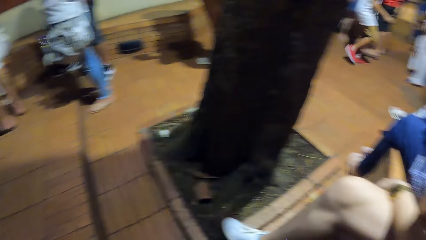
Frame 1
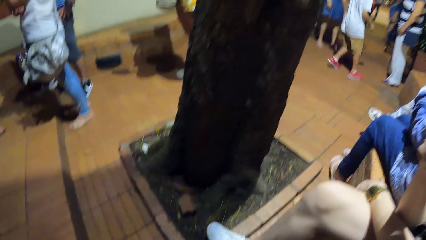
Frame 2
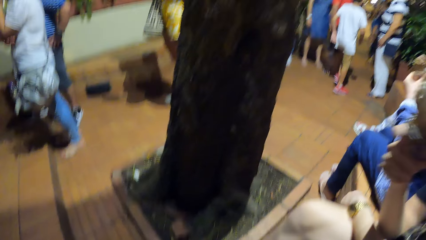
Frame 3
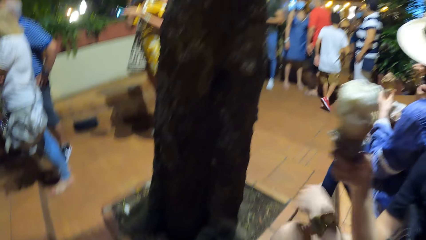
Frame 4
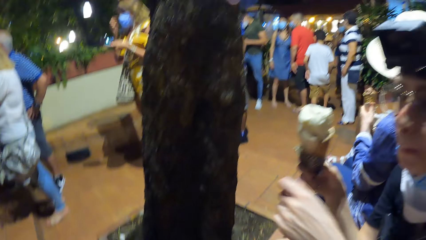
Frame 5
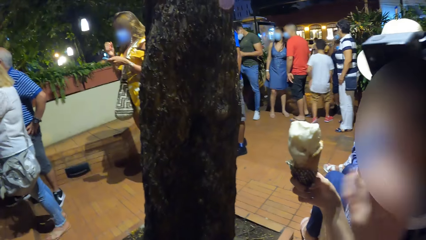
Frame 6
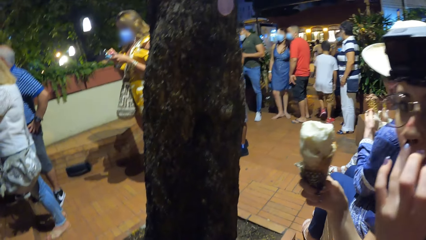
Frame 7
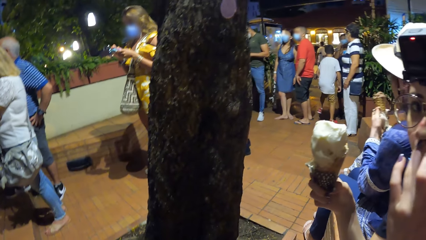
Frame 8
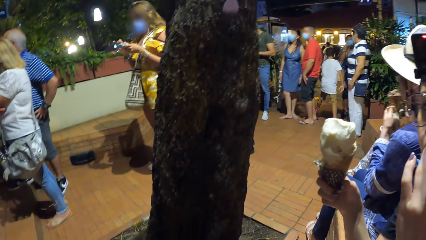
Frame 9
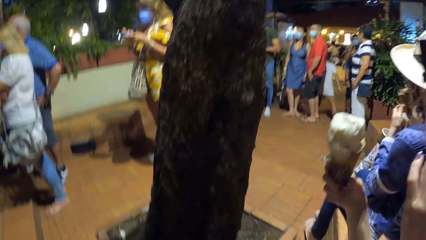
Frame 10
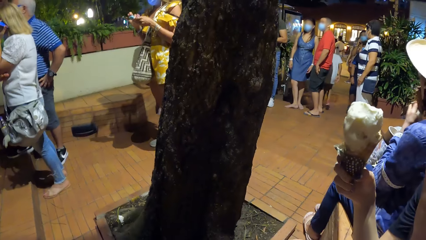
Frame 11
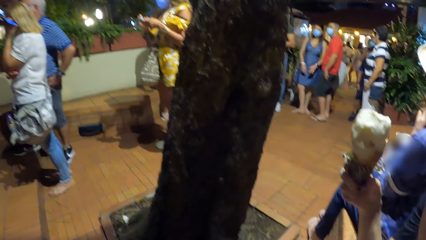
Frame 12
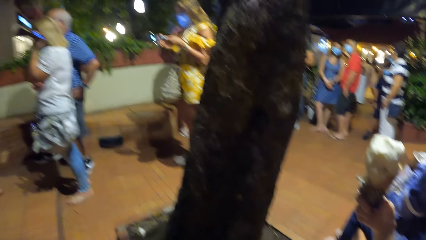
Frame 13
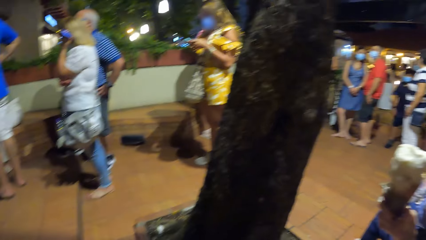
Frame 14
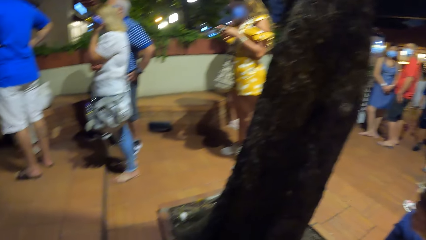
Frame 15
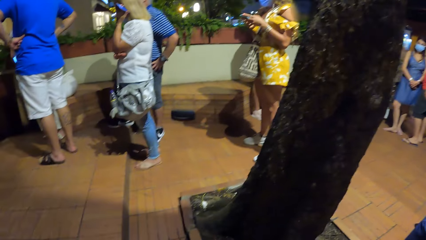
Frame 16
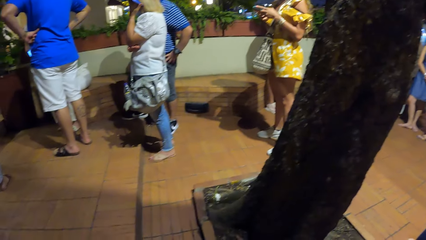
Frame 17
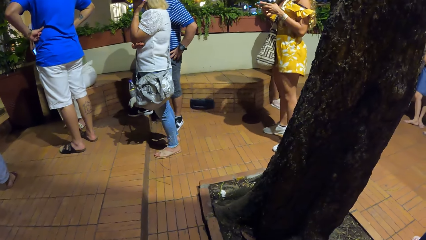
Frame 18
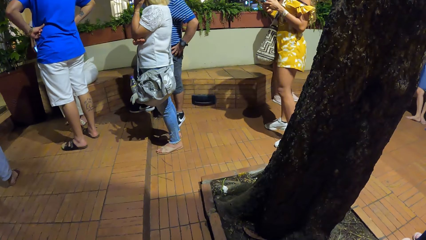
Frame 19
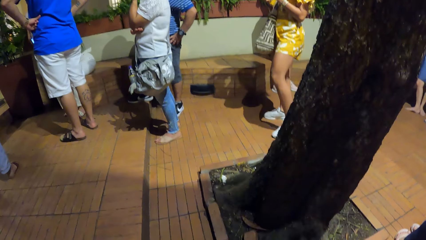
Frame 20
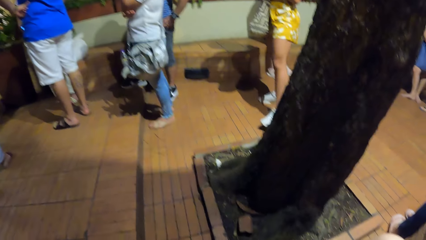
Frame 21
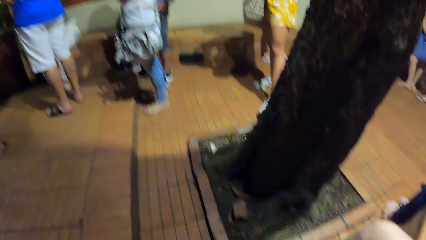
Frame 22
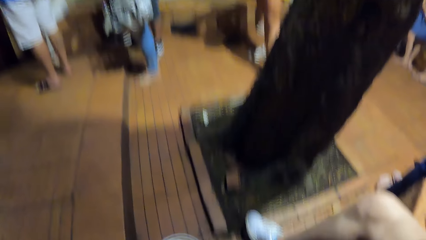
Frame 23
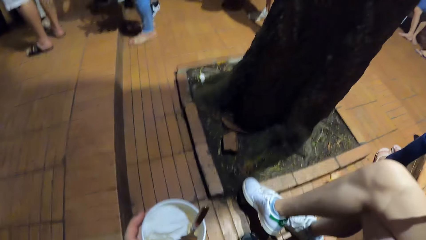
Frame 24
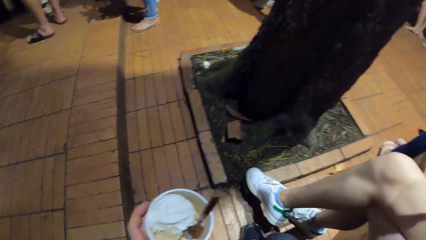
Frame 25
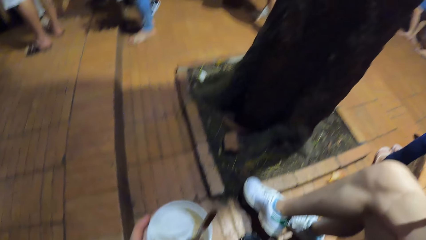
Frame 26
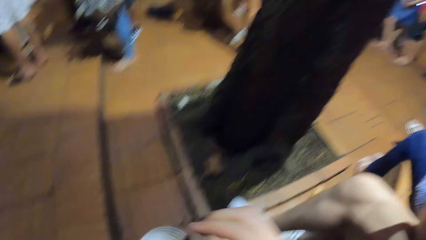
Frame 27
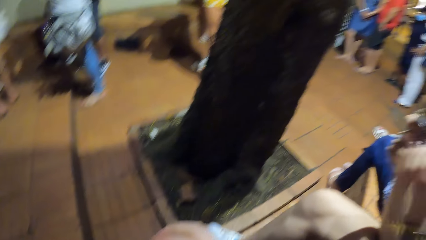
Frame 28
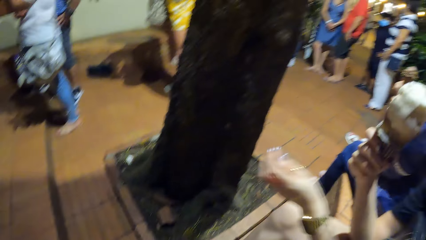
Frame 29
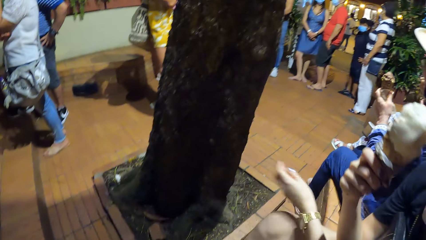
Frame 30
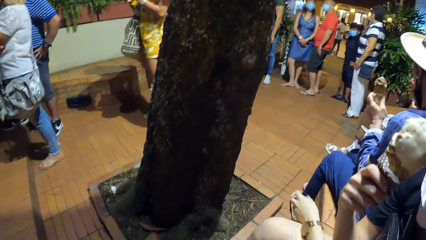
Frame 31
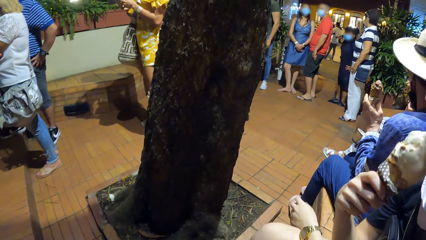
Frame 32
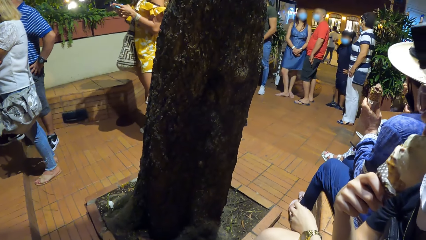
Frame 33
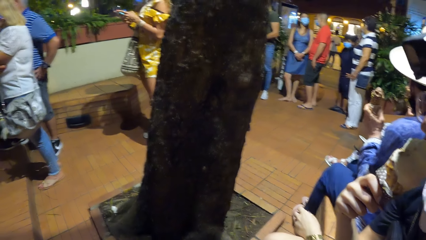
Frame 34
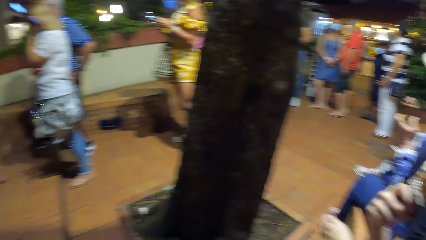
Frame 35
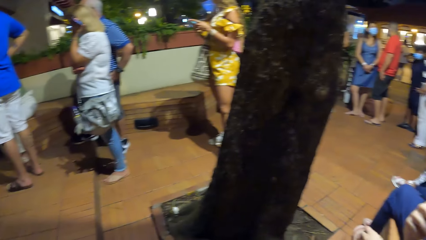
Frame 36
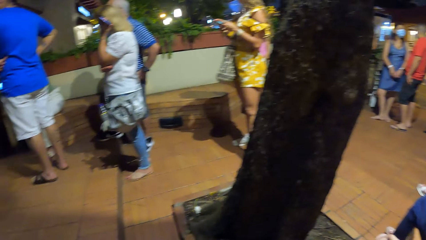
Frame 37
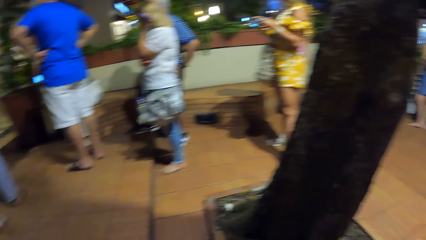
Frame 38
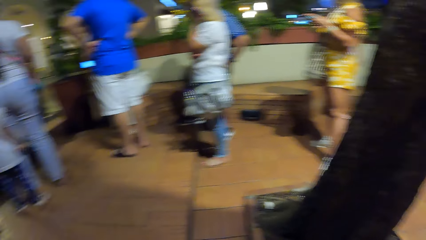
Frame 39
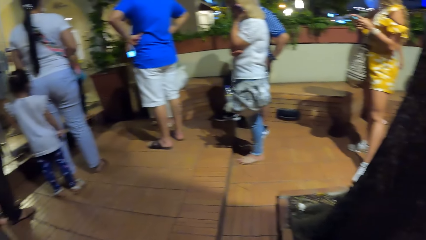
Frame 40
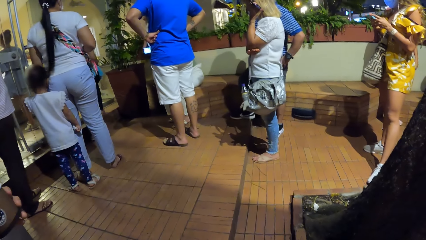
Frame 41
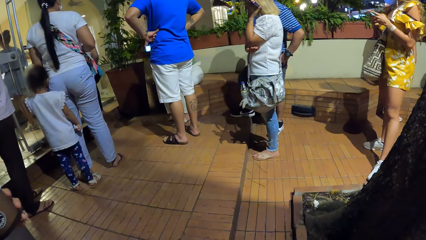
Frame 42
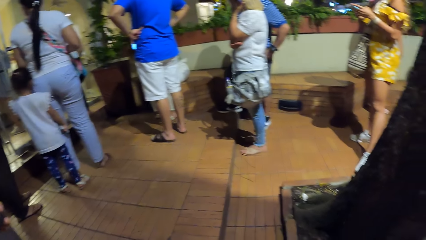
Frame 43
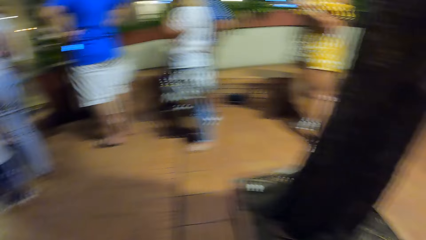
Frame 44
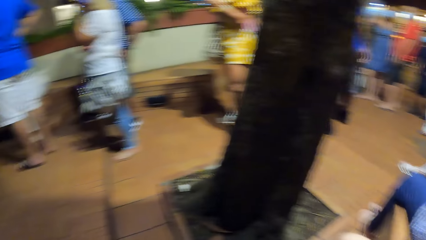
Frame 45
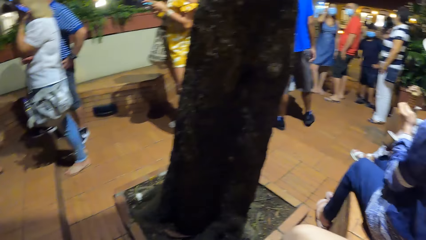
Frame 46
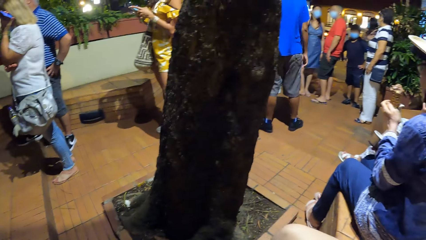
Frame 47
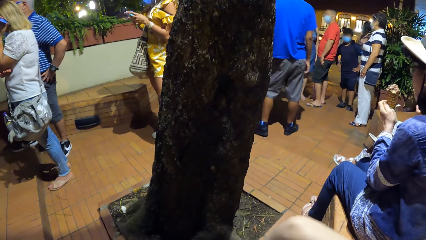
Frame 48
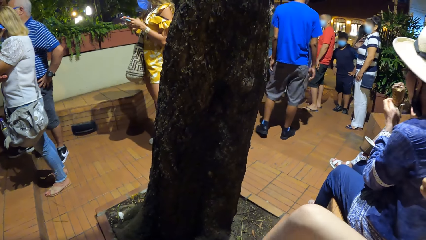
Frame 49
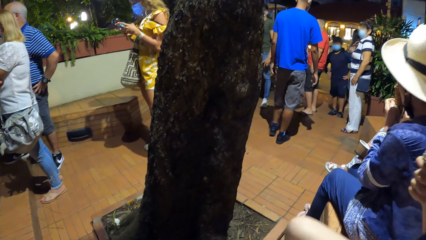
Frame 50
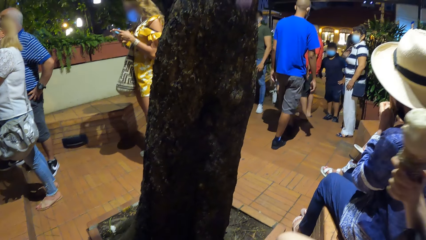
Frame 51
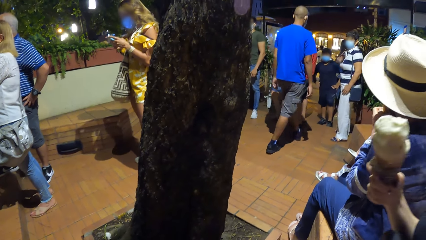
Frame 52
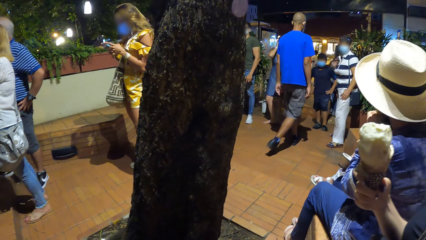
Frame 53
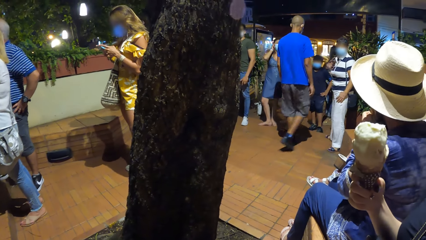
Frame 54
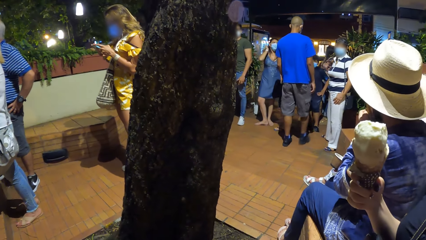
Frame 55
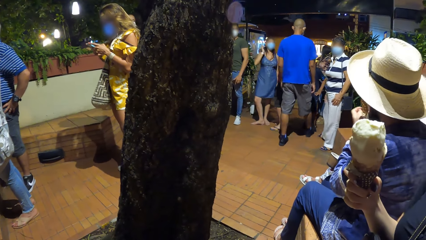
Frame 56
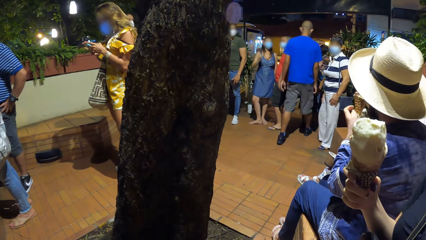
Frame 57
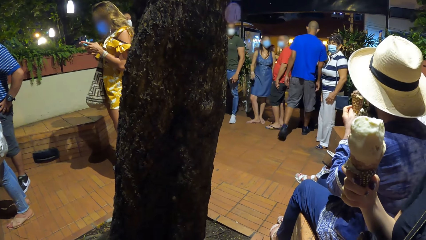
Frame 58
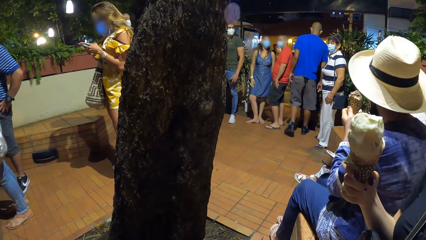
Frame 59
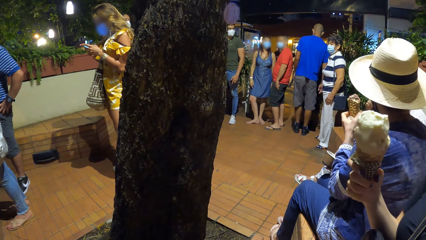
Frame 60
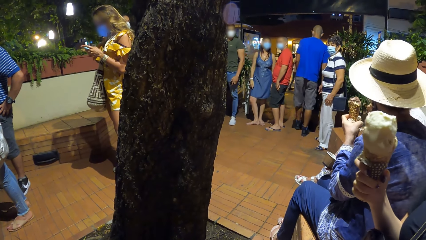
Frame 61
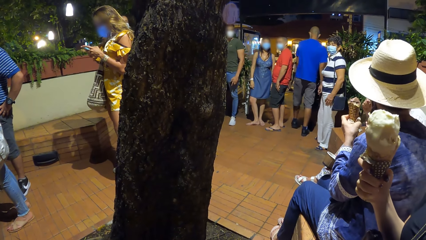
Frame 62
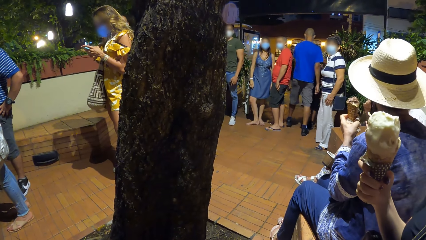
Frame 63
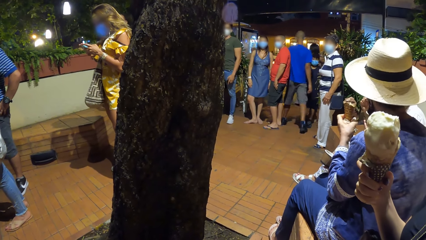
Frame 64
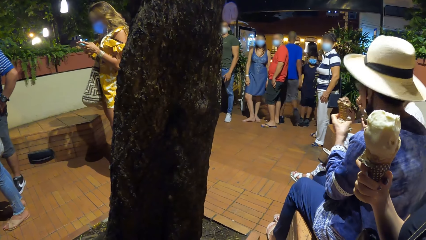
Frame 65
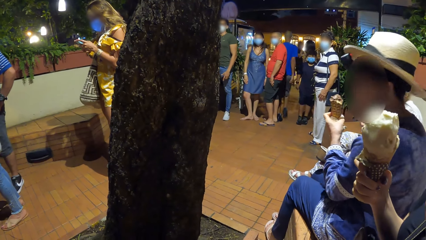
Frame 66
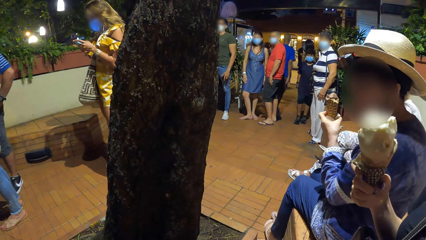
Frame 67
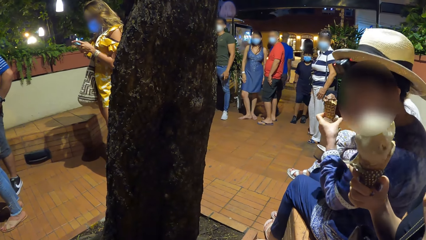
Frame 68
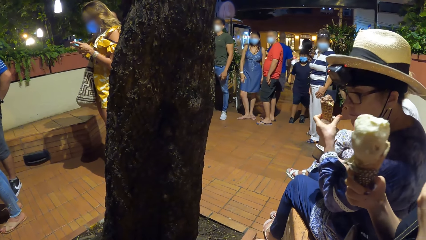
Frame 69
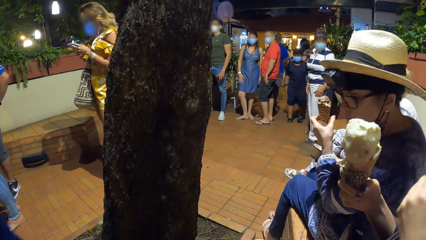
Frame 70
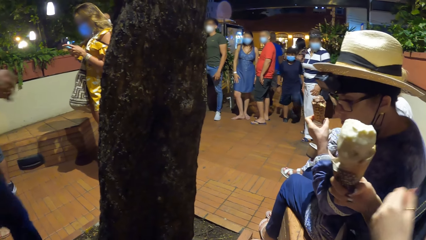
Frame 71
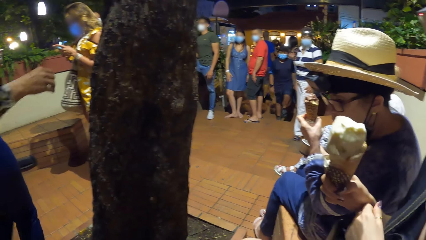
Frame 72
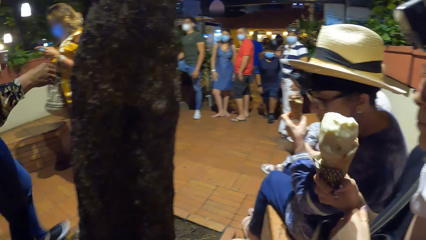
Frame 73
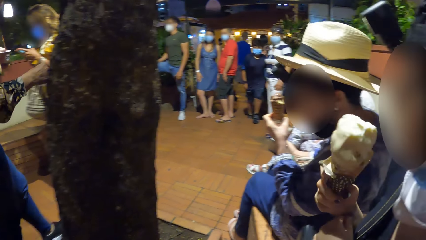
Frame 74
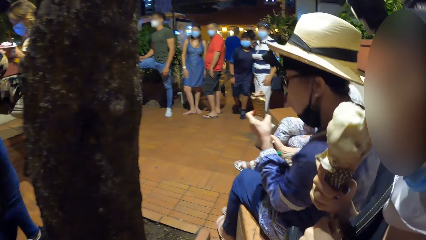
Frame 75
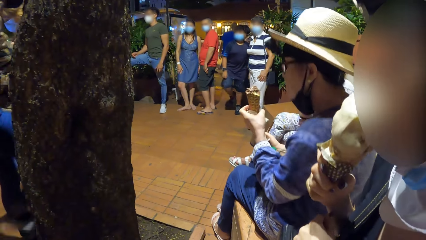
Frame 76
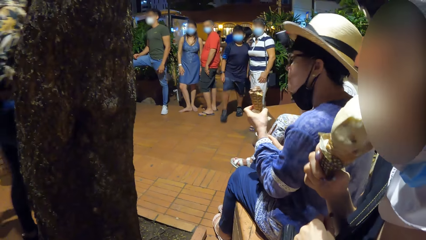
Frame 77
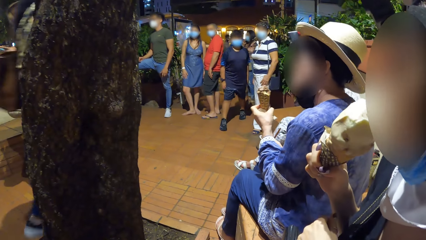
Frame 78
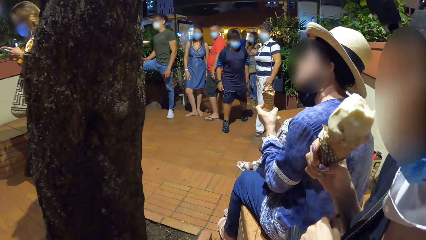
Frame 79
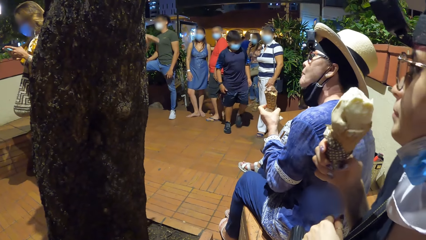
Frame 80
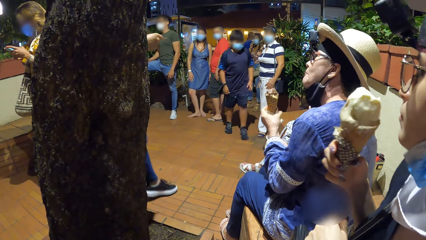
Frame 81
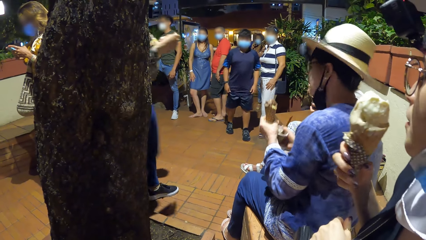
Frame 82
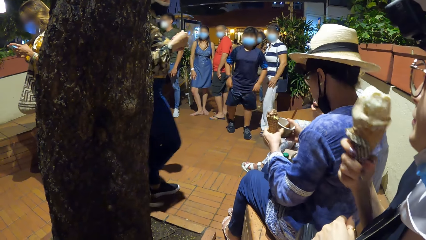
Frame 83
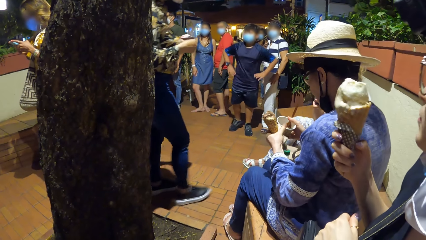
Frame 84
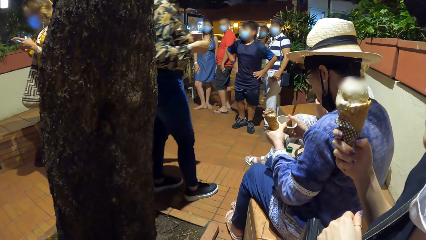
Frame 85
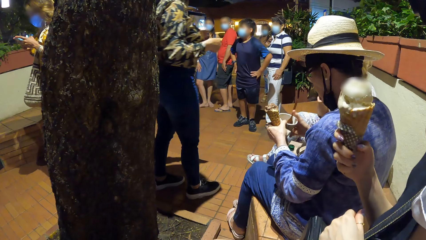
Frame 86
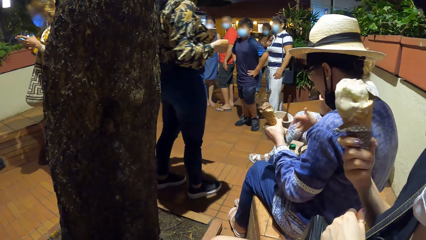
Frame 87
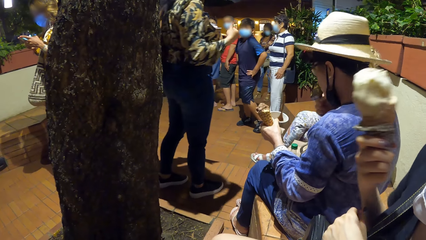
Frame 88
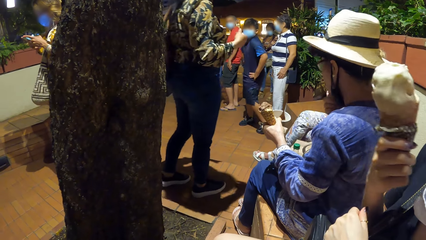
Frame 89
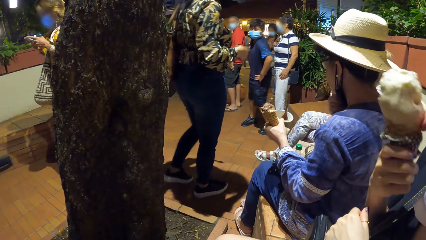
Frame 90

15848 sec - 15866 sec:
A woman touches her face with her left hand. The camera wearer interacts with the woman. Another woman eats the ice cream in the ice cream cone with her left hand. The first woman eats the ice cream in the ice cream cone with her right hand. The second woman interacts with a third woman. The second woman interacts with the first woman. The first woman eats the ice cream in the ice cream cone with her right hand. A fourth woman interacts with the second woman and the third woman. The second woman holds the cup with both hands and wears a facemask with her right hand.
